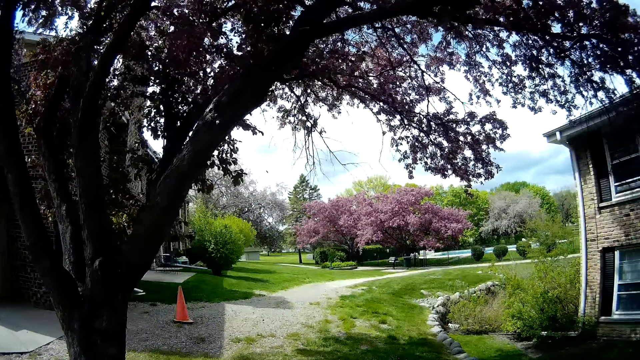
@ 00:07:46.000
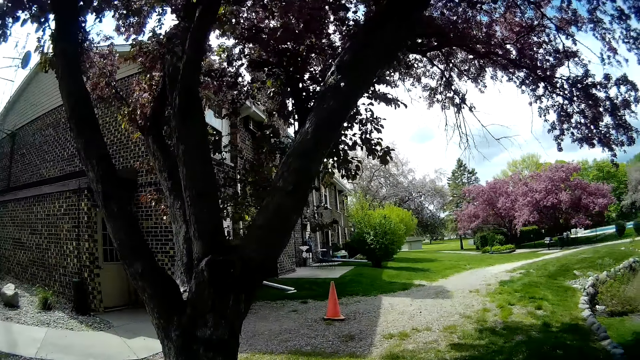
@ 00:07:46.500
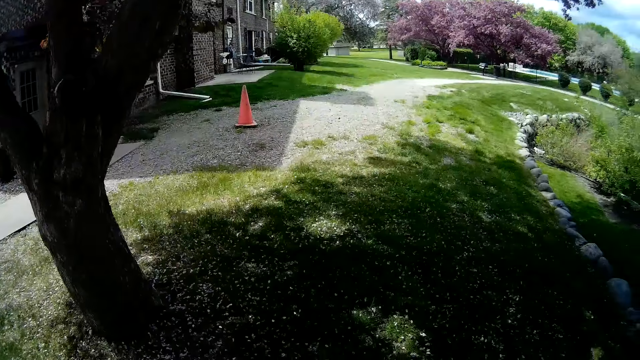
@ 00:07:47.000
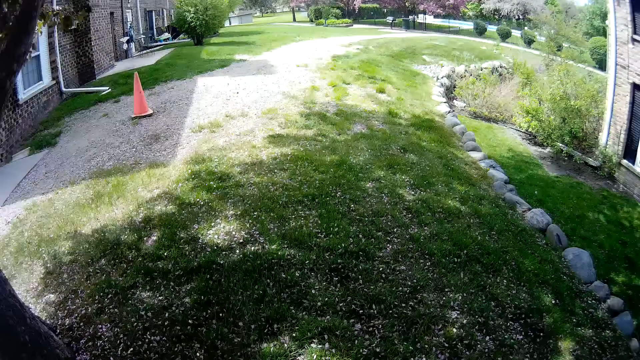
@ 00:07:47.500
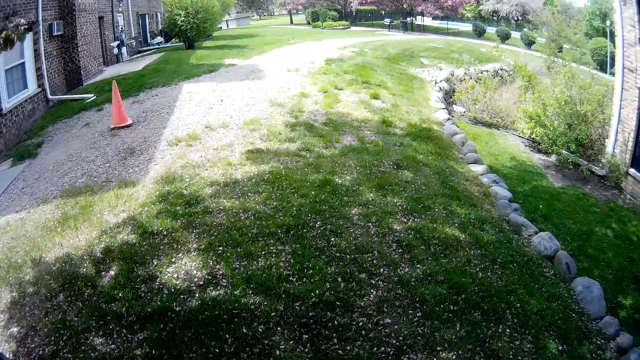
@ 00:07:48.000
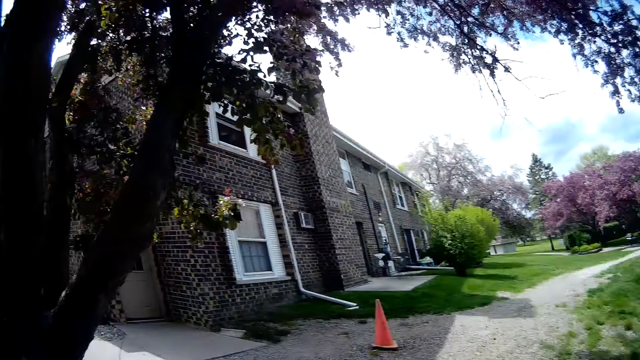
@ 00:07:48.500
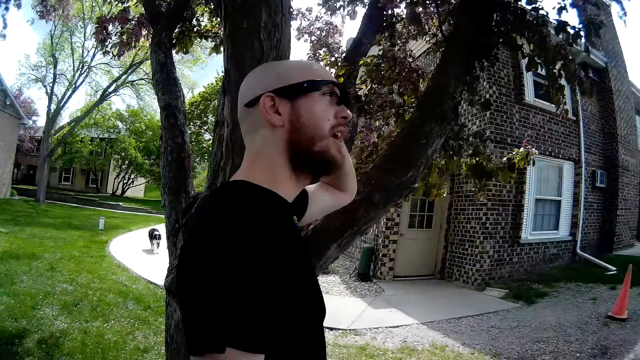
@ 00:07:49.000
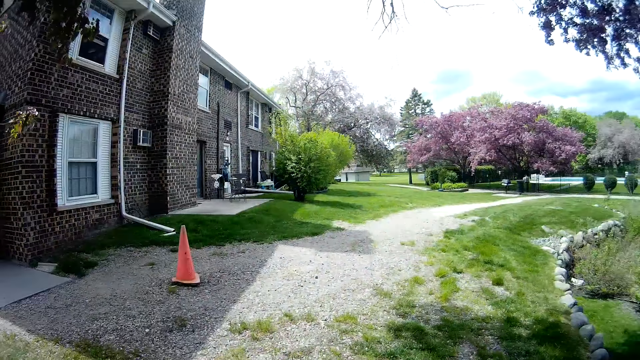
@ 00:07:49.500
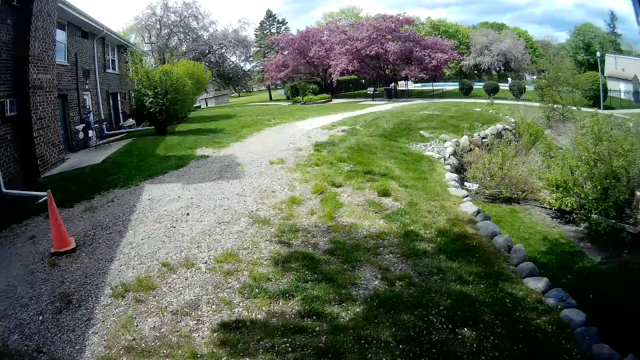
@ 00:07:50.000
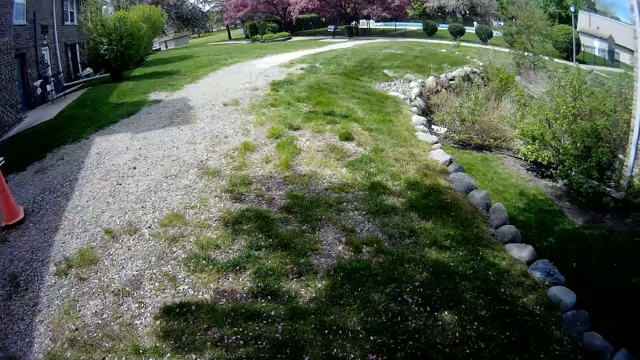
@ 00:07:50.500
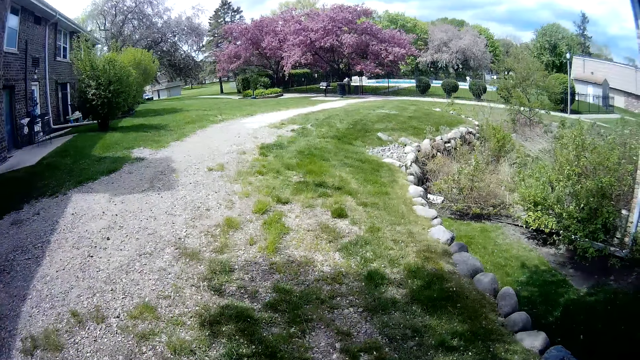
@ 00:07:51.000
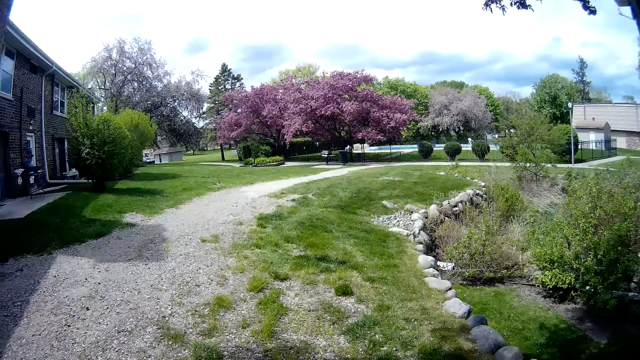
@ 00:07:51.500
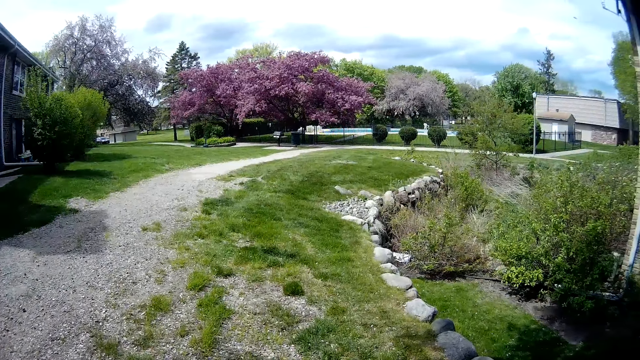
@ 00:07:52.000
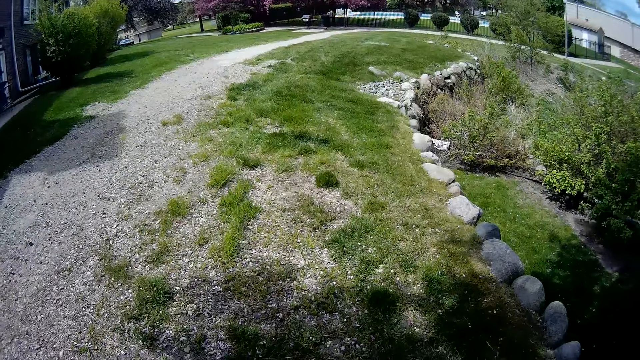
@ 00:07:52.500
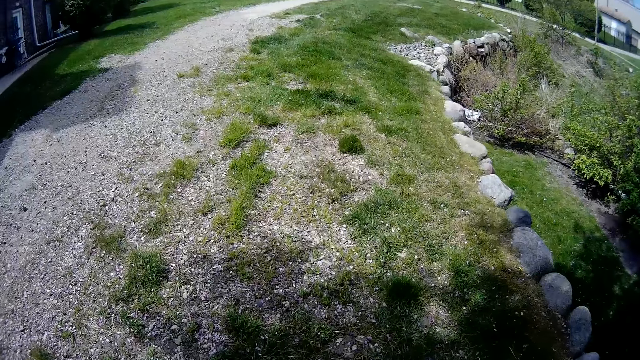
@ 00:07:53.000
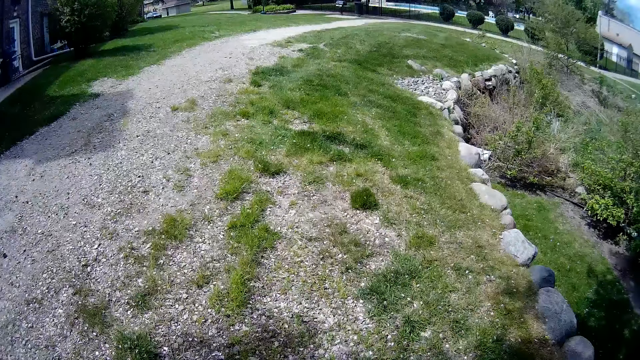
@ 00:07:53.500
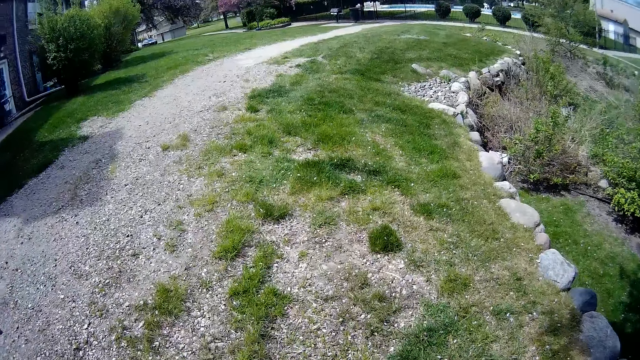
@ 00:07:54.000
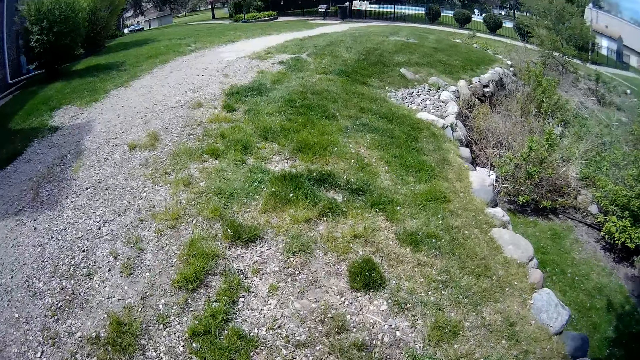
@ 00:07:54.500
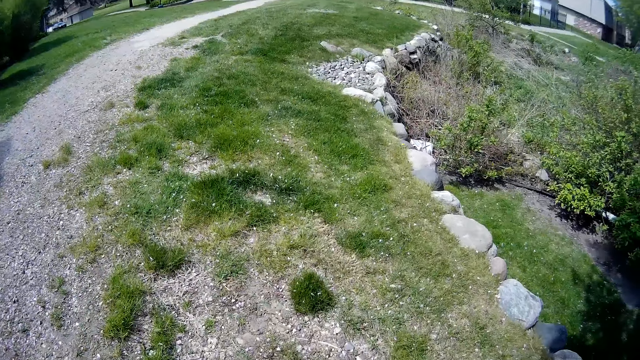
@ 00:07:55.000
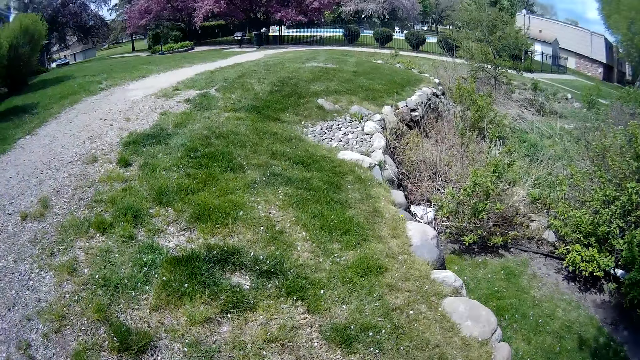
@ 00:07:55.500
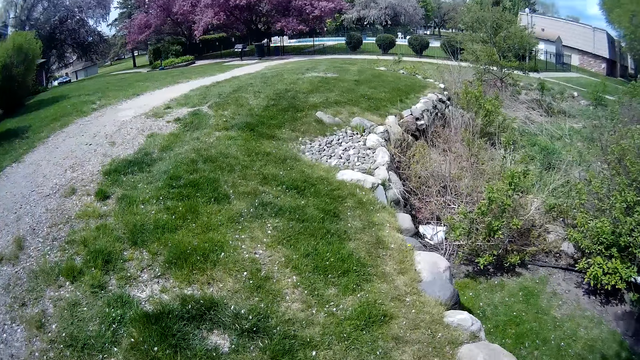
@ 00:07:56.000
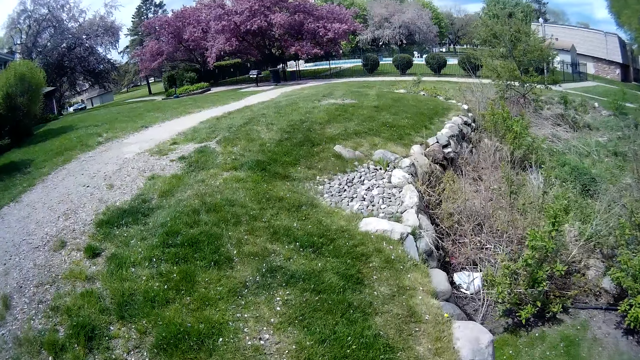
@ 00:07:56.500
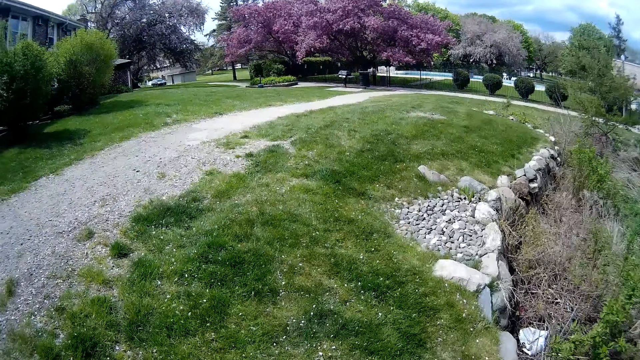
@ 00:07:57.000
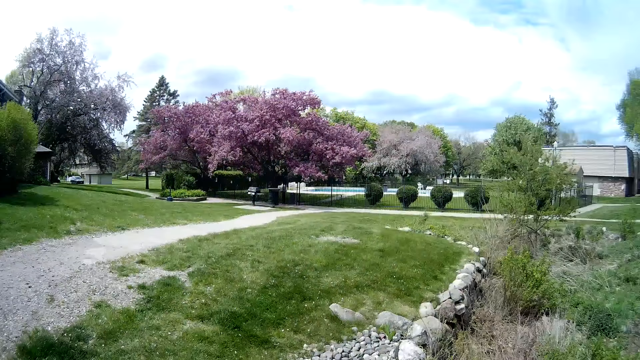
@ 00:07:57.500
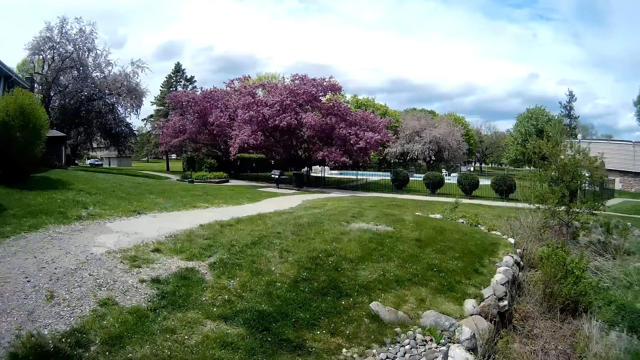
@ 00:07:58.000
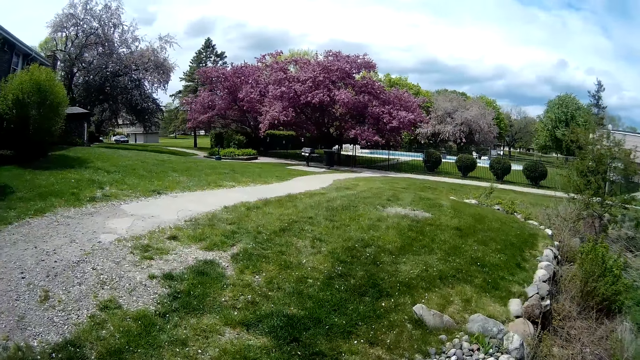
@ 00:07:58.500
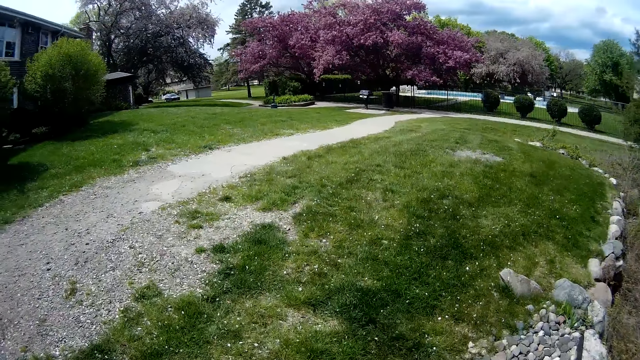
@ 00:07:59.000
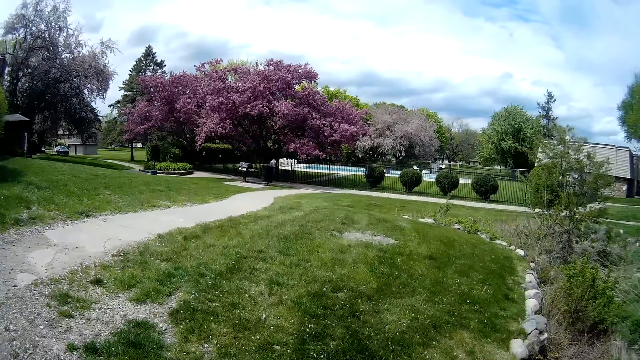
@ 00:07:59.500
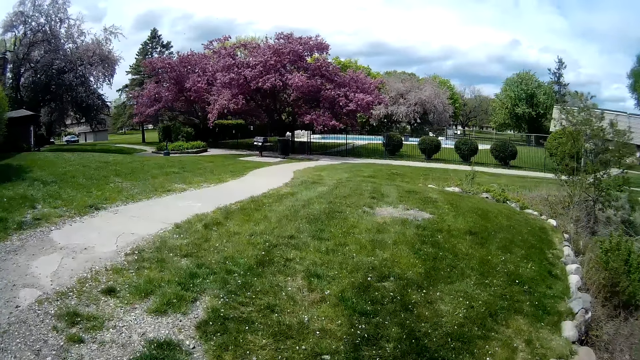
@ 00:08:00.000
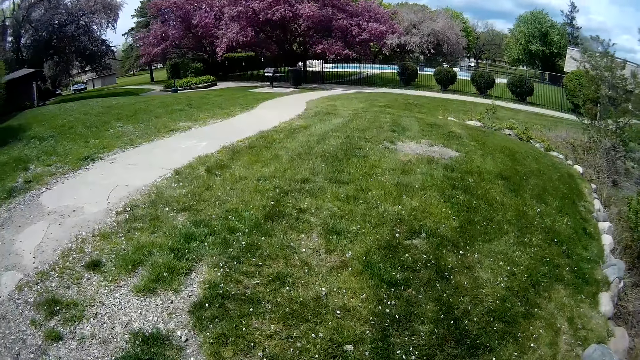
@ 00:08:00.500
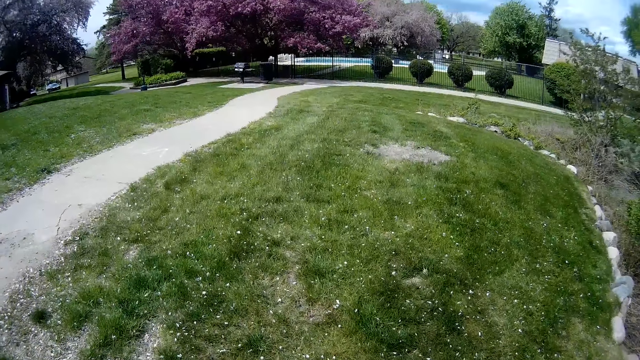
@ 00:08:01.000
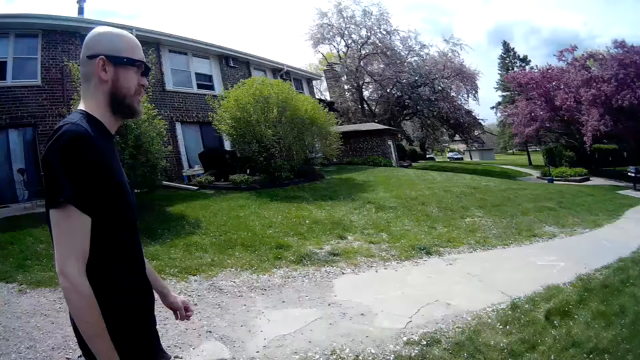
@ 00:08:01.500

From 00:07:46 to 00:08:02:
The camera wearer talks to a man and walks. The man adjusts the eye shade on his face with his left hand. The camera wearer looks around, walks and talks to the man. The man talks to the camera wearer. The camera wearer walks and talks to the man.

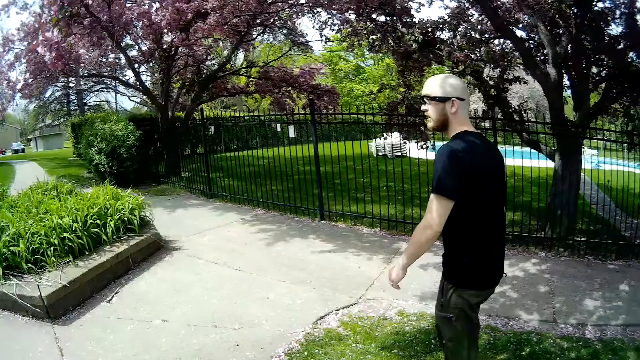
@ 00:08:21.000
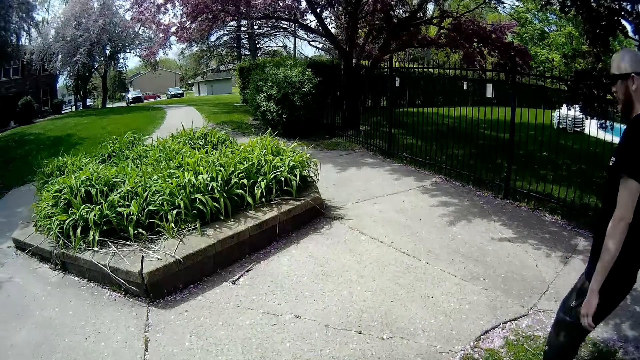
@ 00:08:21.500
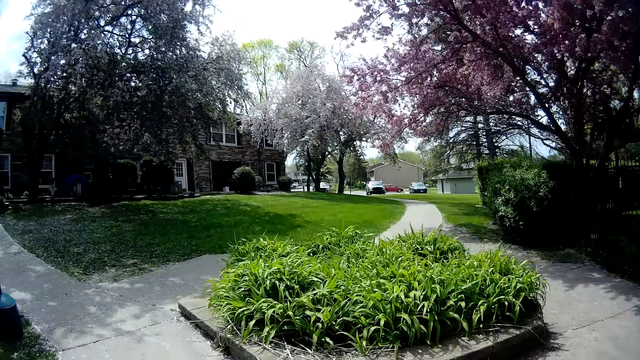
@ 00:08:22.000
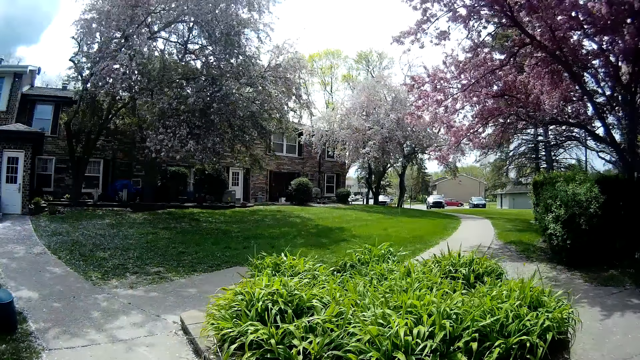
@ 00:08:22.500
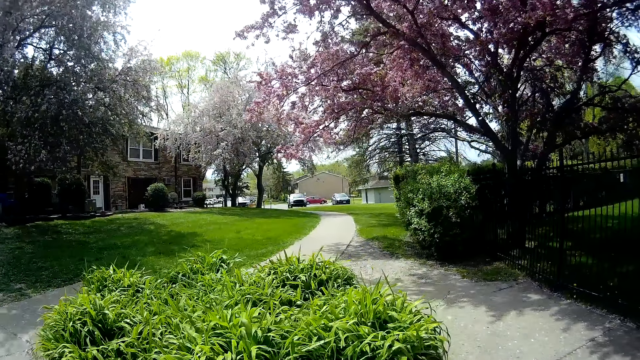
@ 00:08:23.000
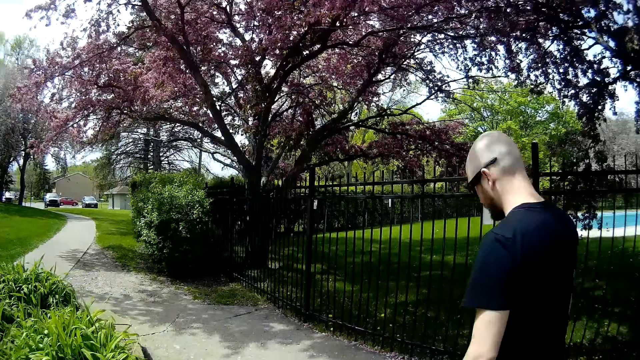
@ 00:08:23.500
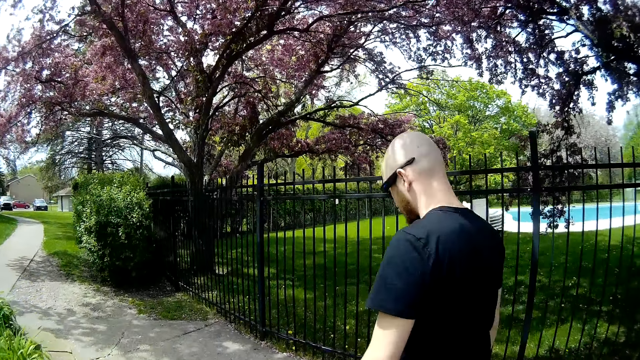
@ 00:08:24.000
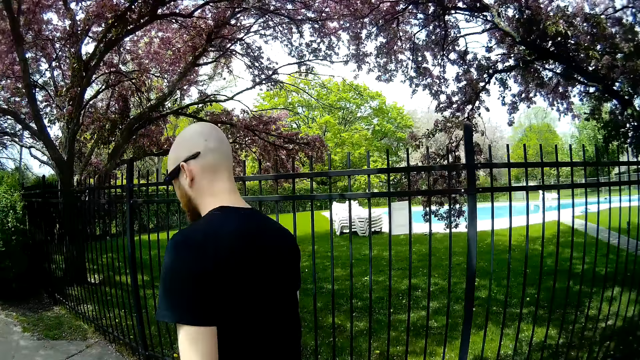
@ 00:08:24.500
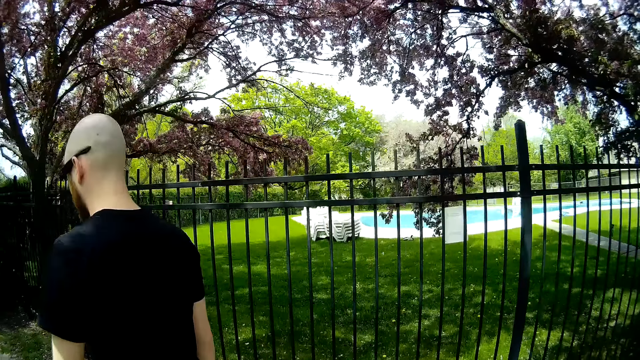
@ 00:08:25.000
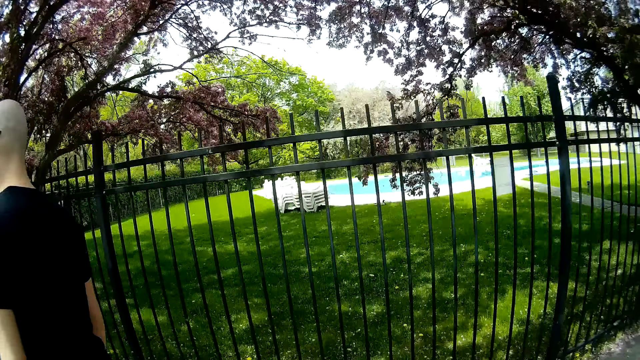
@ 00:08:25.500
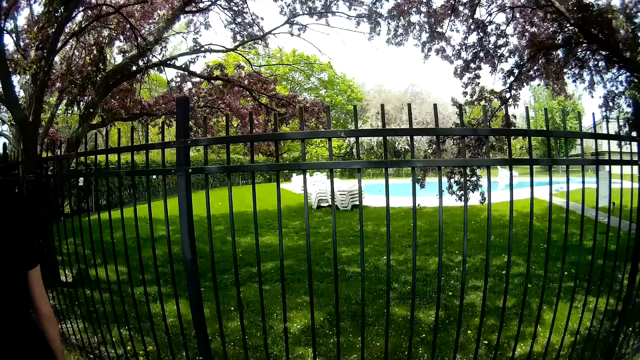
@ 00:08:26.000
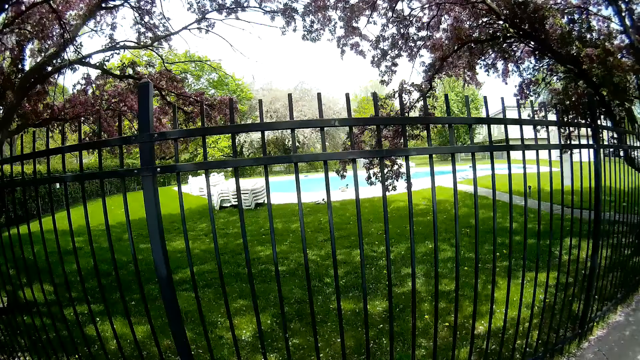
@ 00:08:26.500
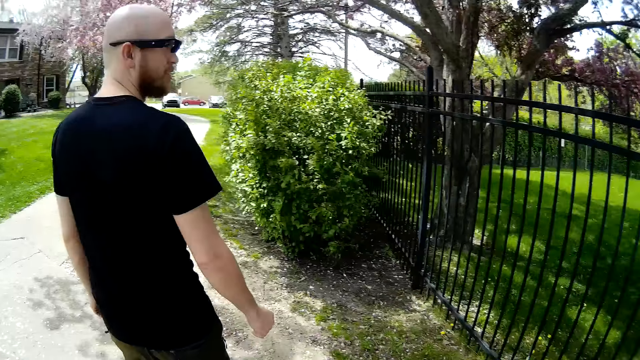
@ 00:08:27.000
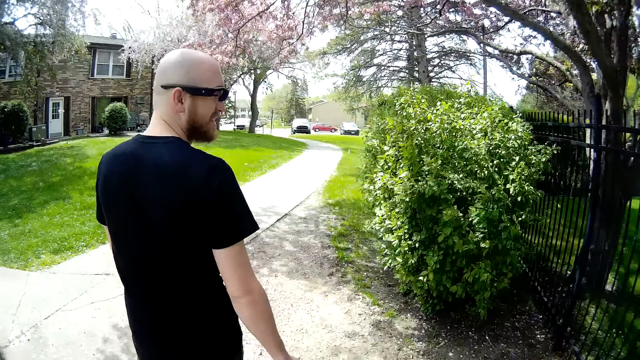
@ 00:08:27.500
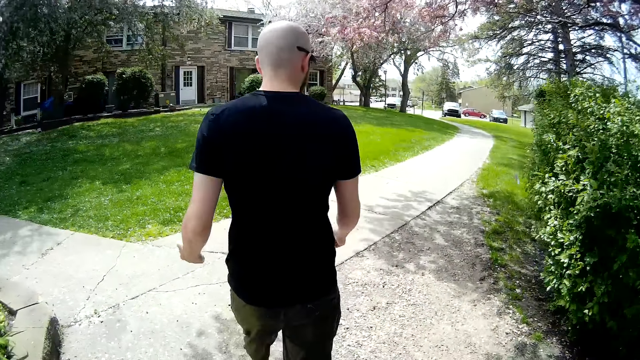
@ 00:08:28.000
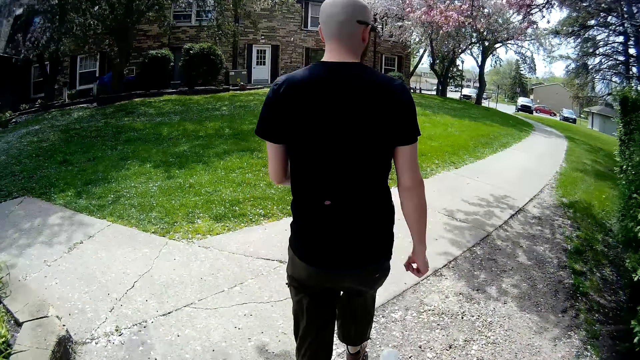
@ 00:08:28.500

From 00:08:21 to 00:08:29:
The camera wearer looks around and walks. A man walks. The camera wearer walks. They look around, walk and talk to the man. The man walks. The camera wearer walks and talks to the man.
